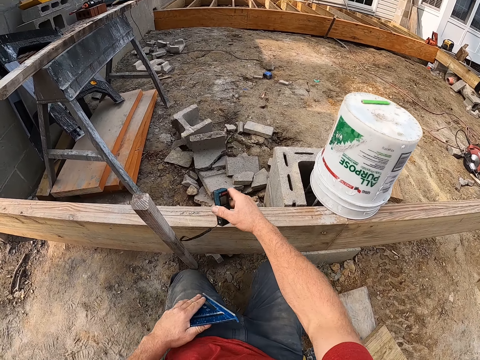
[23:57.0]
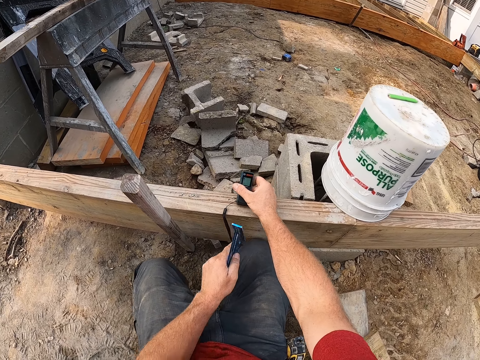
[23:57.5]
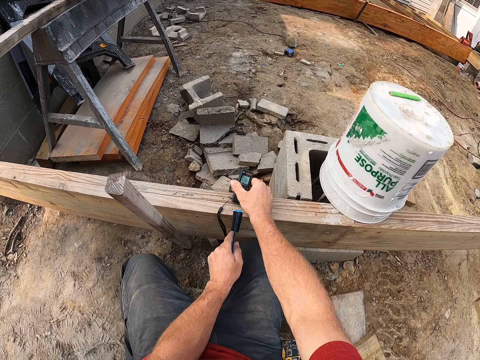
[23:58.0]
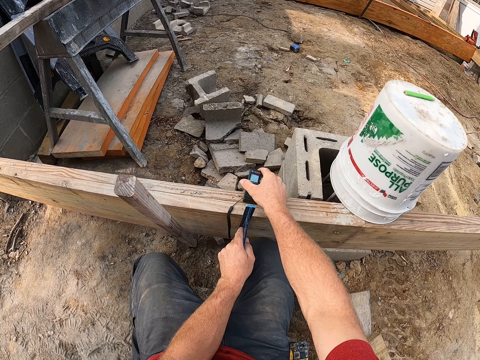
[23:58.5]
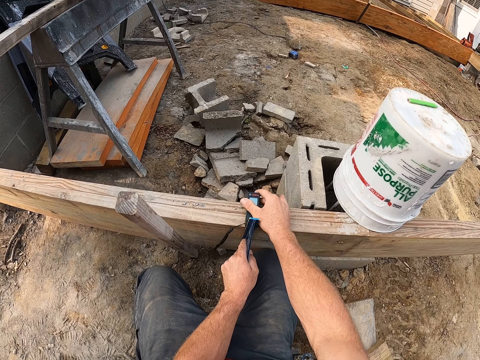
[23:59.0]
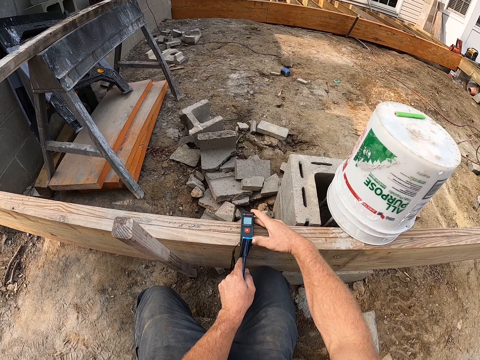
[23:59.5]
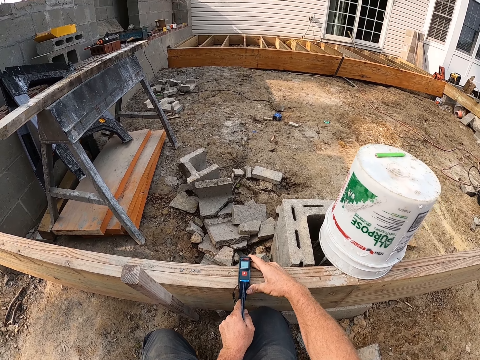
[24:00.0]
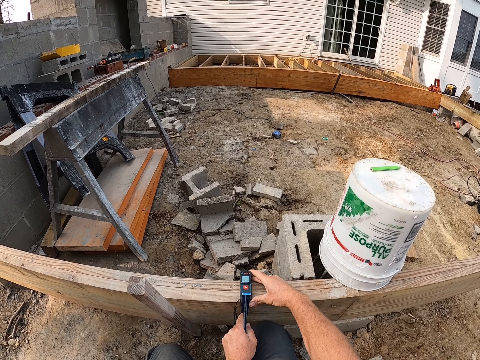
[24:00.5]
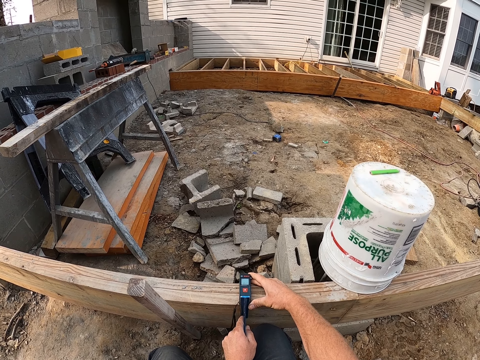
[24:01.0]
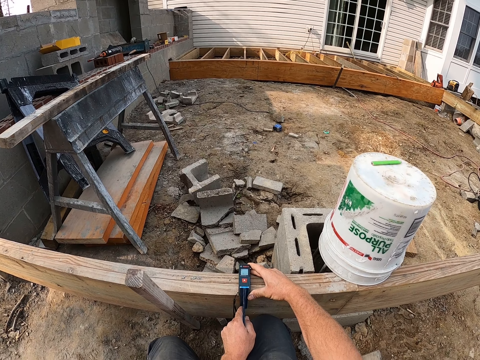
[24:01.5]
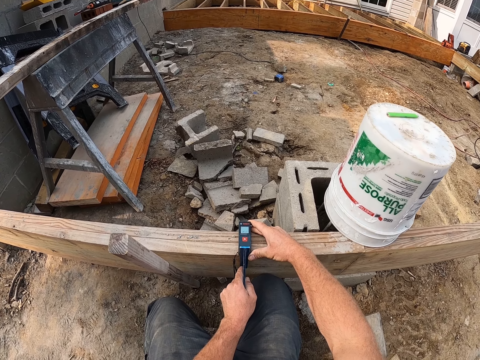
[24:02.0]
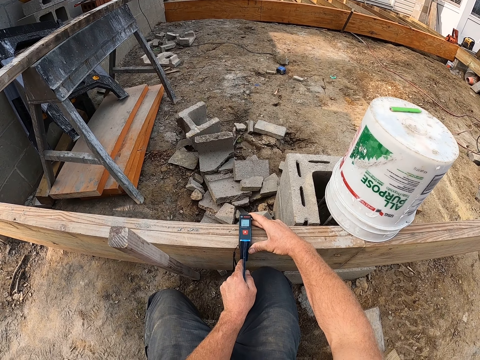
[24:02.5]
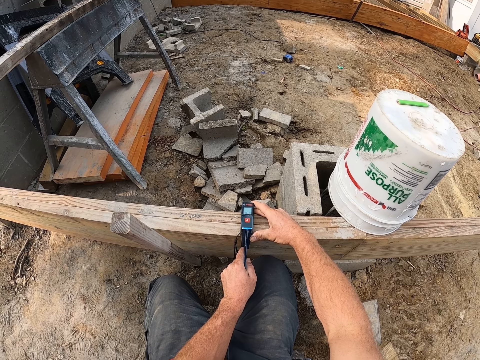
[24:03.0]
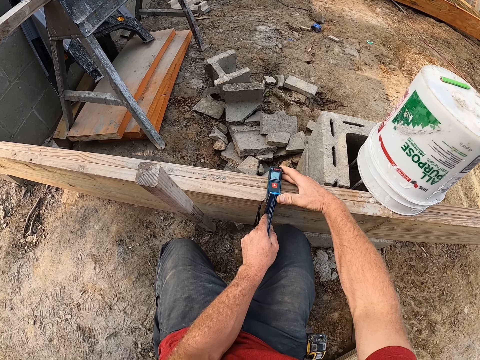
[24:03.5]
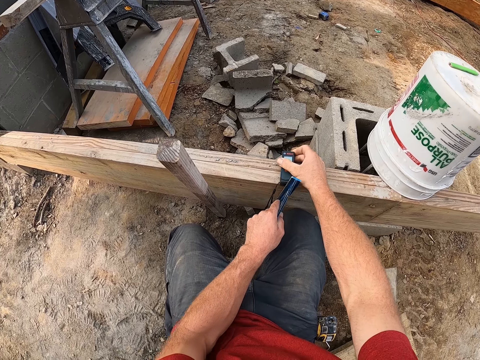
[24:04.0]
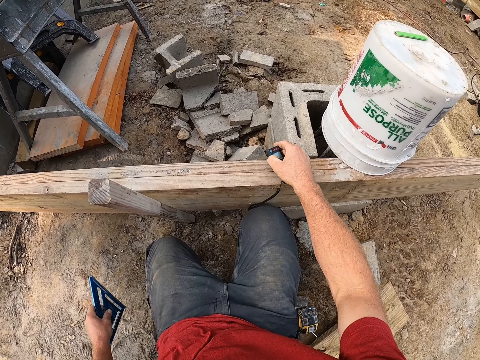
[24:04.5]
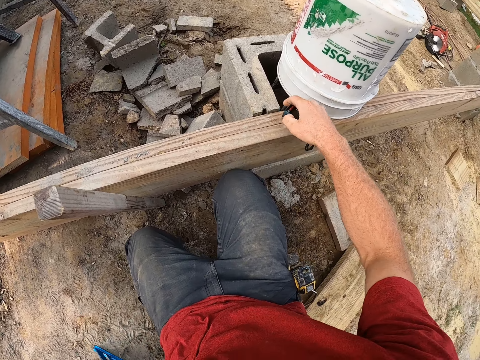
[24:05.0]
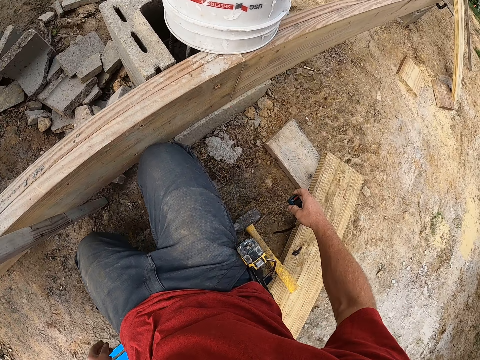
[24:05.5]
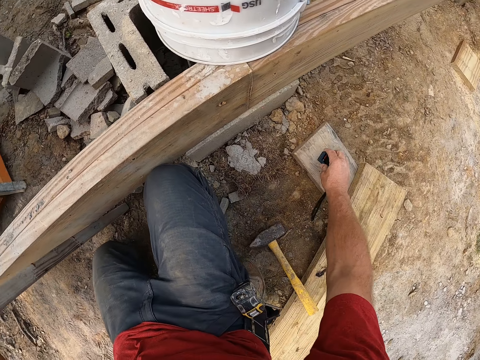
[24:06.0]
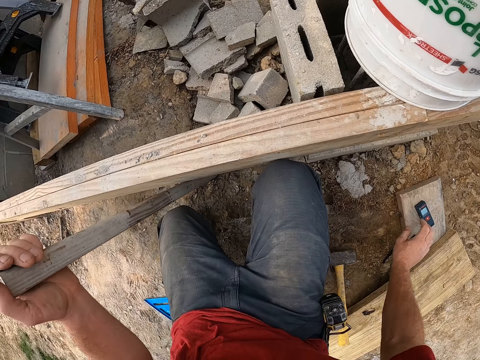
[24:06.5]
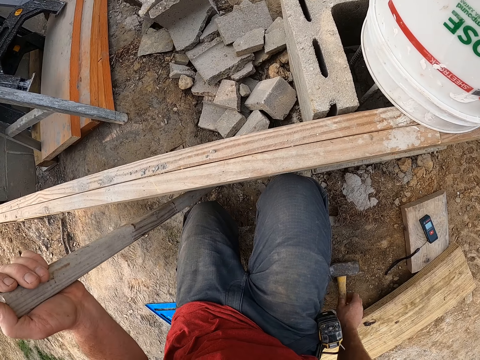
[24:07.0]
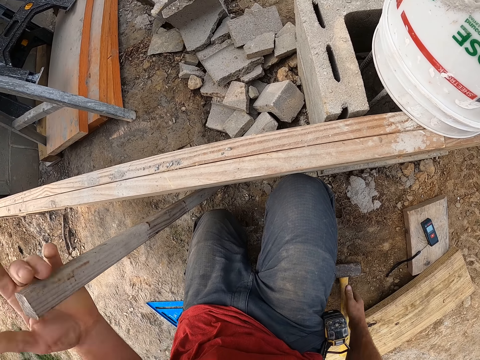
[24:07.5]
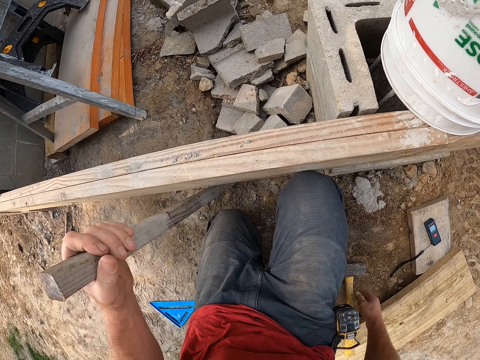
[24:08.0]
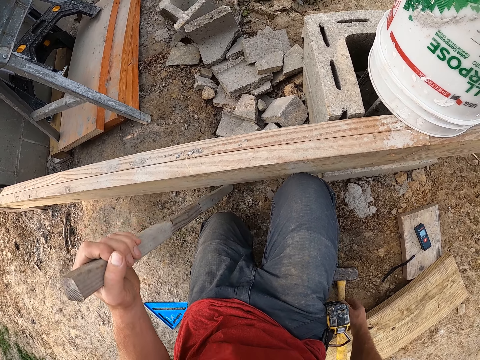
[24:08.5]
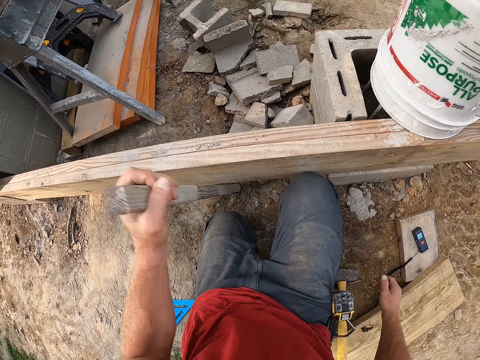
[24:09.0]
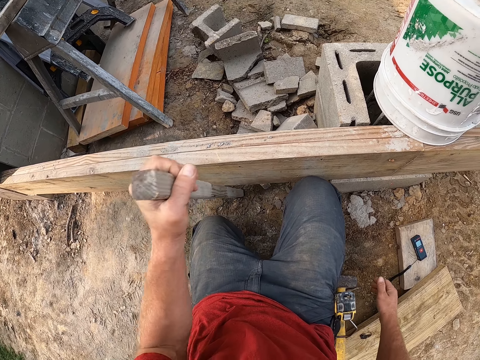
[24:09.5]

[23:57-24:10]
The camera wearer places the laser measure on the plank. He places the speed square on the plank. He takes the measurement of the plank. He slides the laser measure to the right. He puts down the speed square. He drops the laser measure on the ground. He tries to pull the stick from the ground with his left hand. He tries to wiggle the stick out of the ground with his left hand.

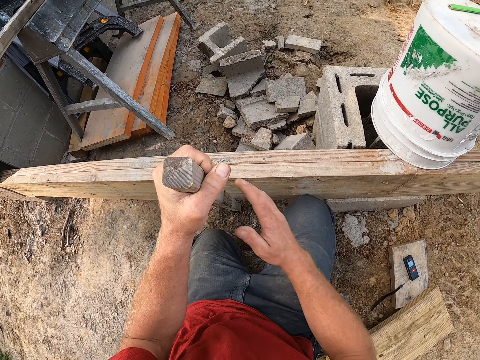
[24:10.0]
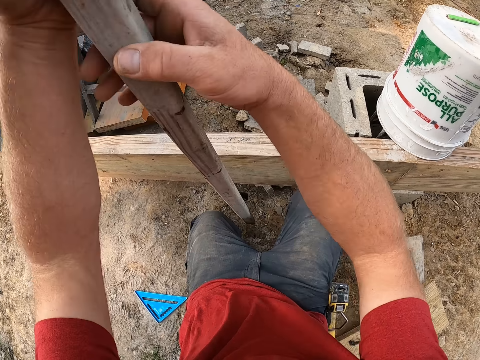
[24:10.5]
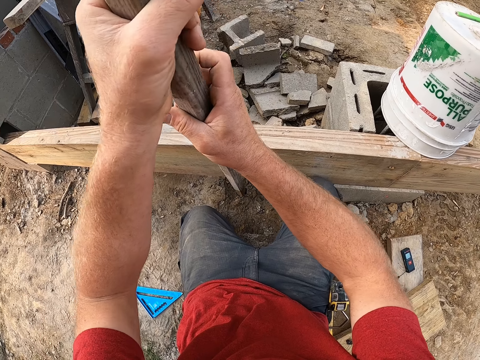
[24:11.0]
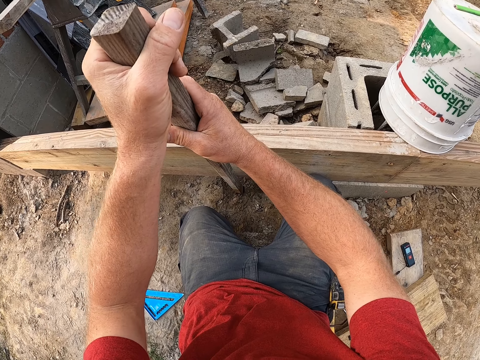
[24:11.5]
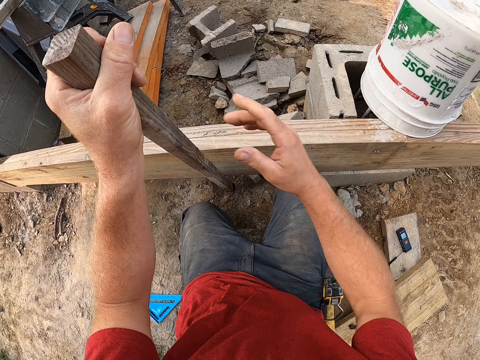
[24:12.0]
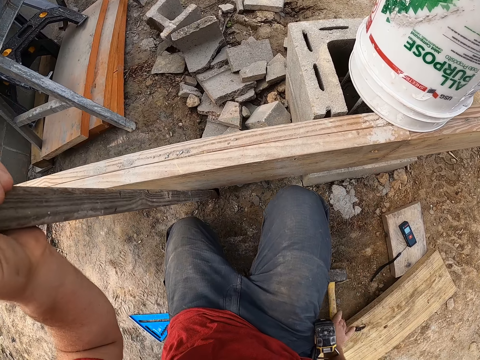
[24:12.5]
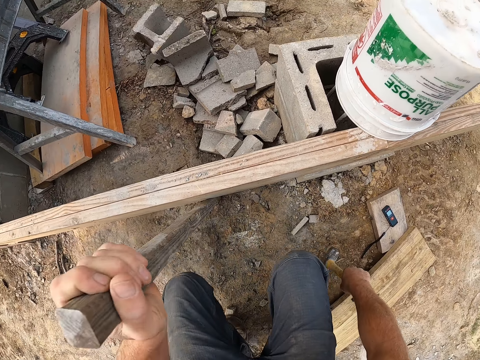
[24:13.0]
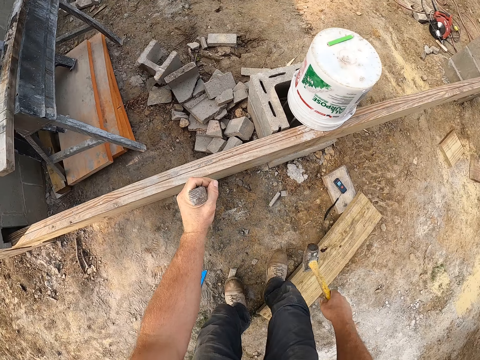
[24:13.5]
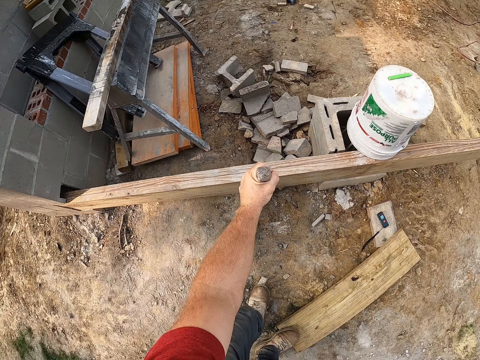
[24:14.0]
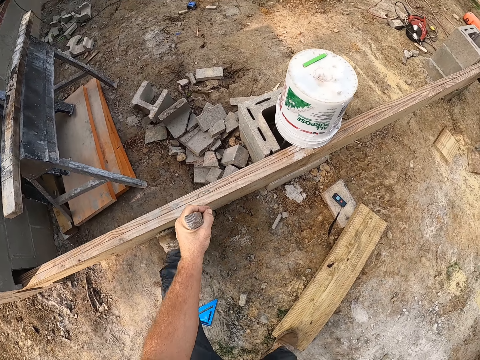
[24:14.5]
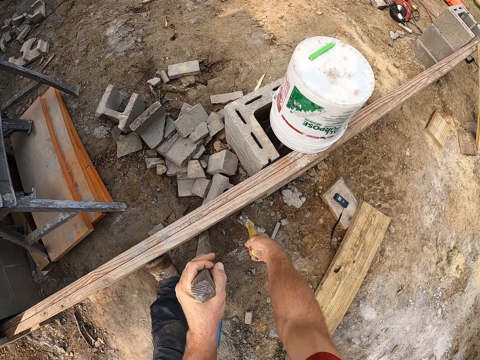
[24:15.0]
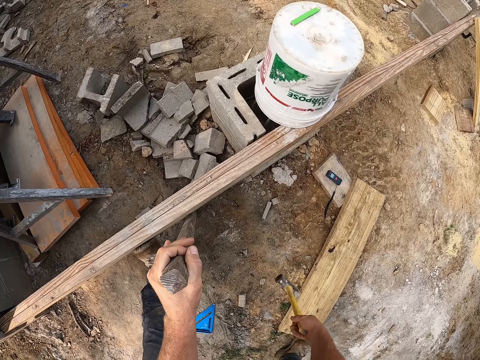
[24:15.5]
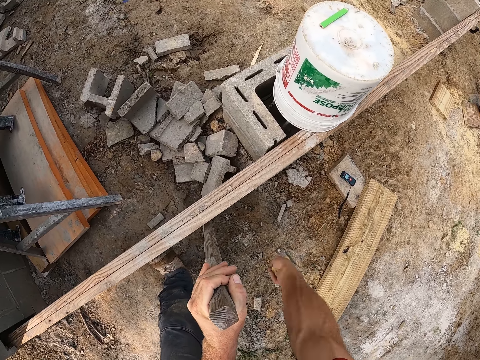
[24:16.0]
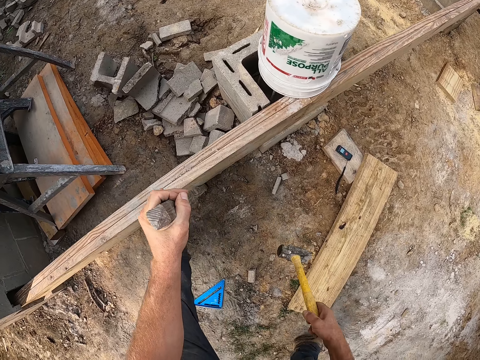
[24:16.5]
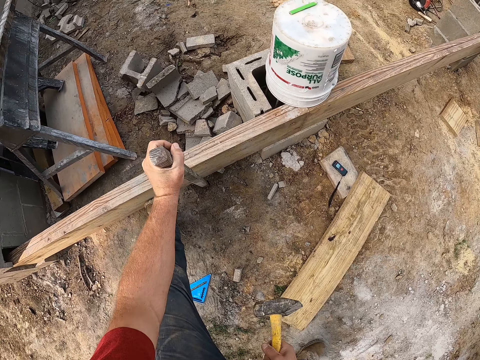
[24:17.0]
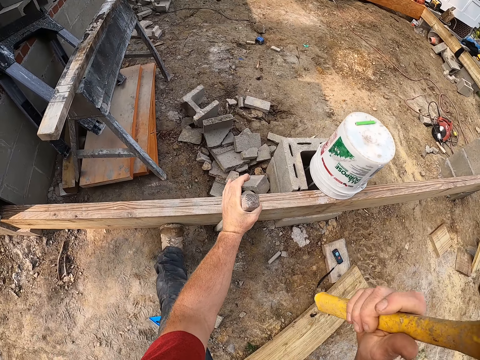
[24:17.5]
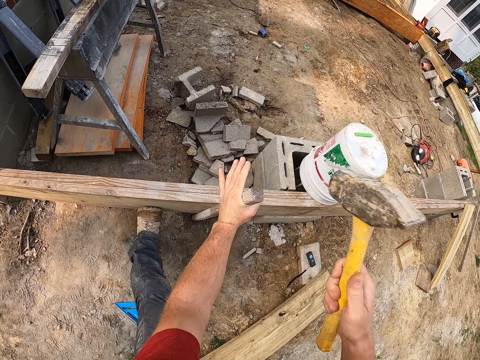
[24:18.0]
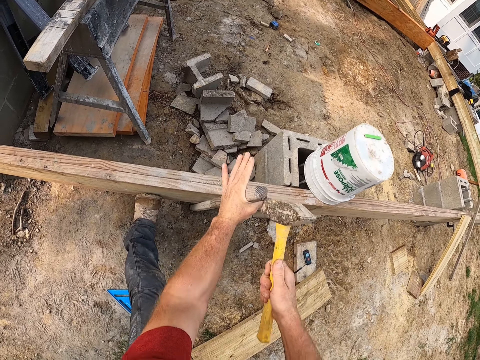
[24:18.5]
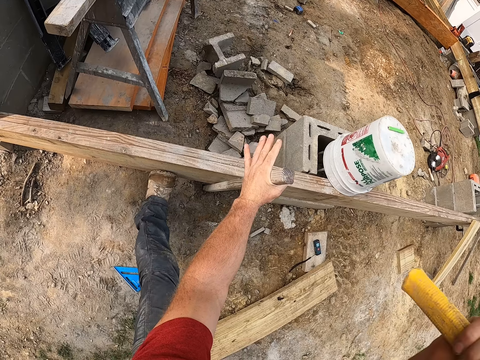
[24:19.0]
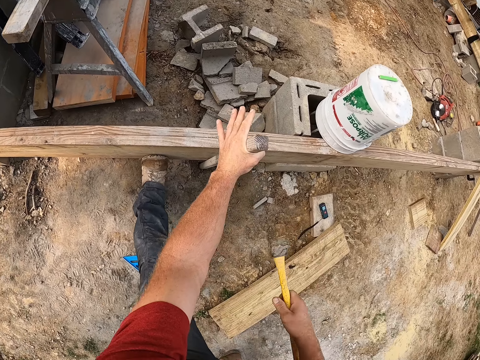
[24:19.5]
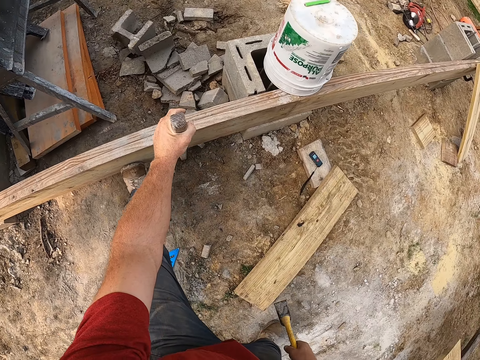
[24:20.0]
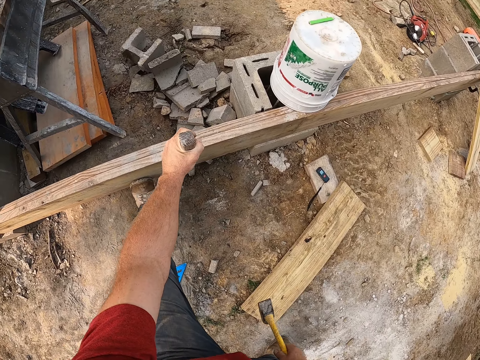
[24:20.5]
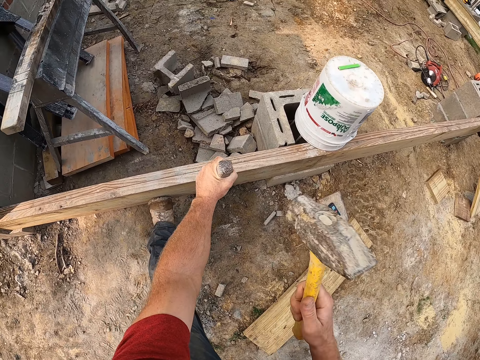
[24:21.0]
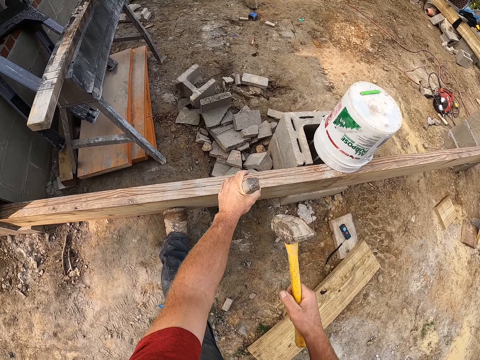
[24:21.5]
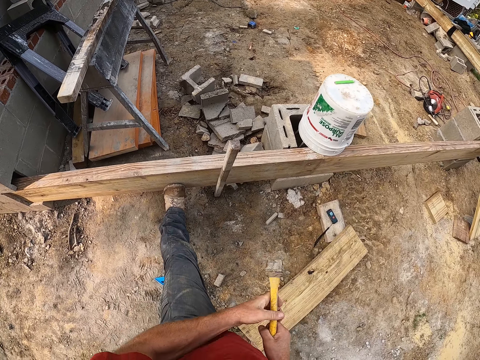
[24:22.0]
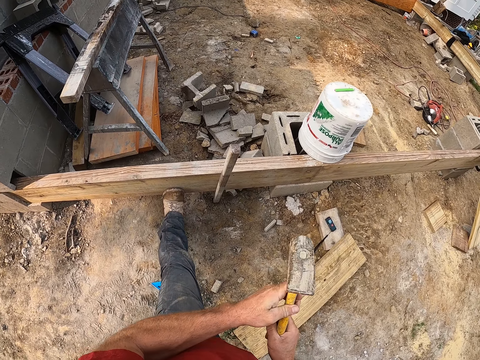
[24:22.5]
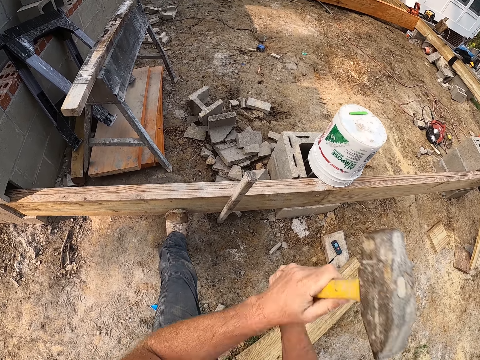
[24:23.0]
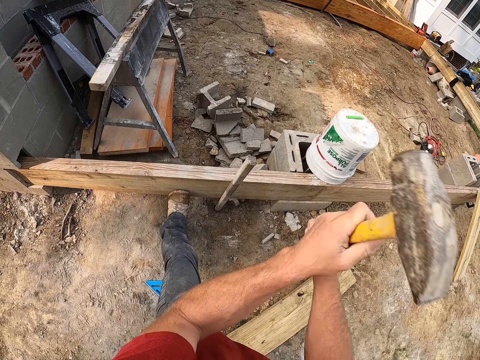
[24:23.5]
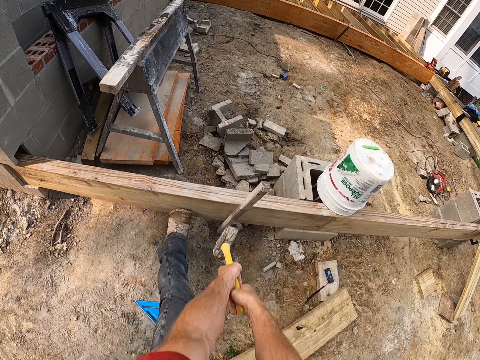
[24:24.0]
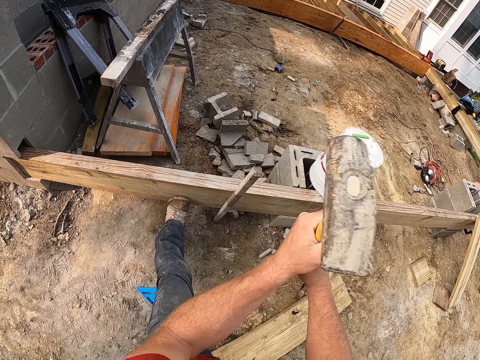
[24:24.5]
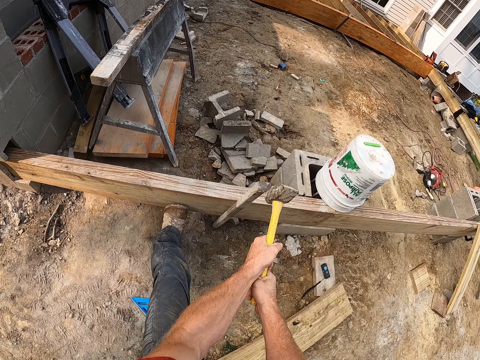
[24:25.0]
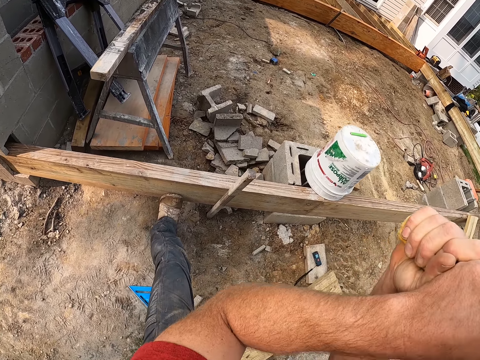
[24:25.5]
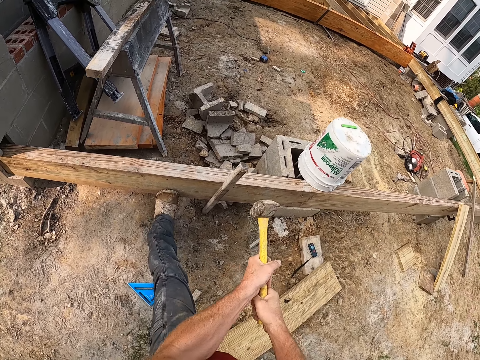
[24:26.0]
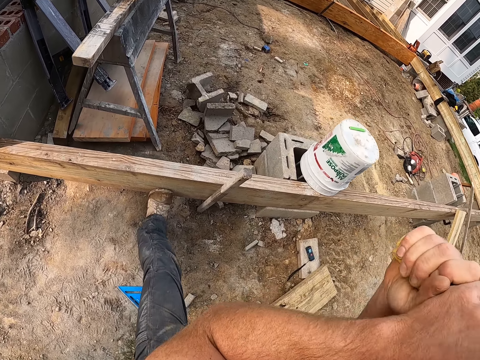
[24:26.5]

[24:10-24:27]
The camera wearer pulls out the stick with both hands. He adjusts the piece of wood. He places the stick on the ground again. He picks up the hammer with his right hand. He straightens up. He steps on the piece of wood with his left foot. He hits the hammer on the side of the plank. He hits the hammer on the side of the plank again. He drives the stick into the ground with the hammer. He stops hammering for a second. He resumes hammering the stick into the ground.
